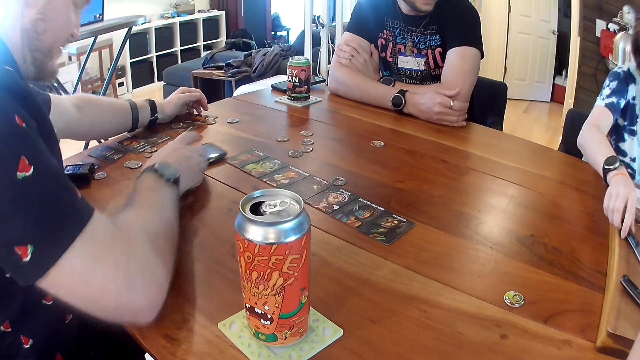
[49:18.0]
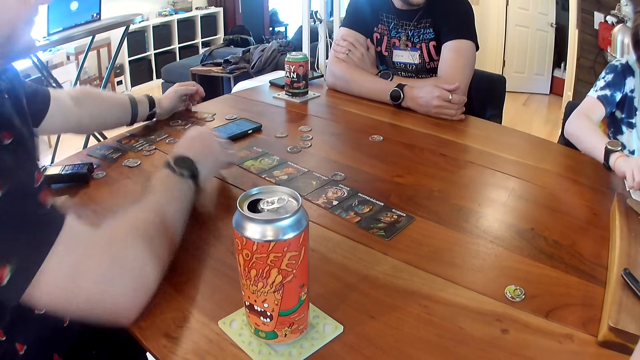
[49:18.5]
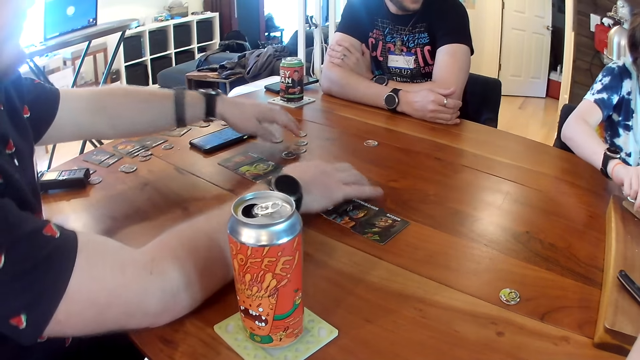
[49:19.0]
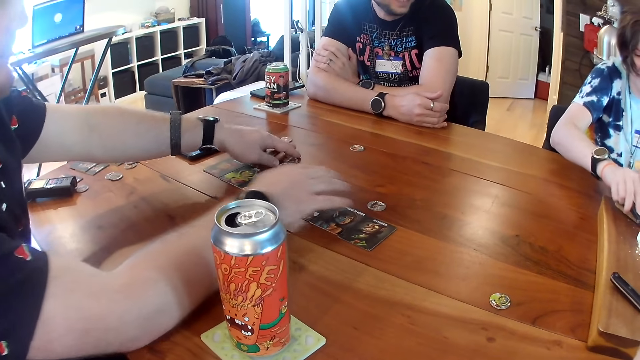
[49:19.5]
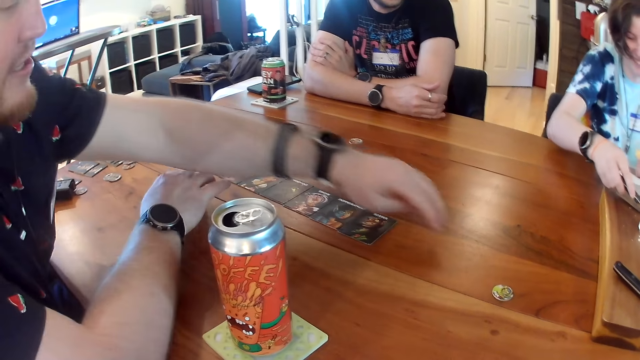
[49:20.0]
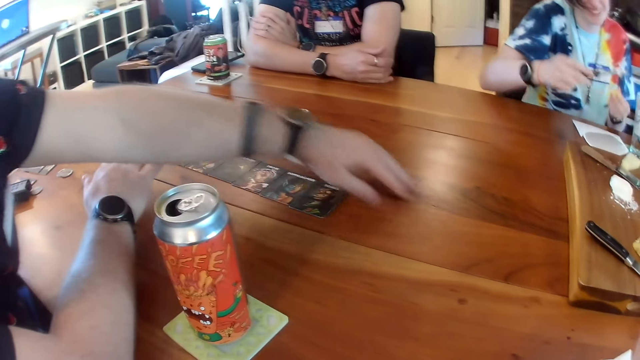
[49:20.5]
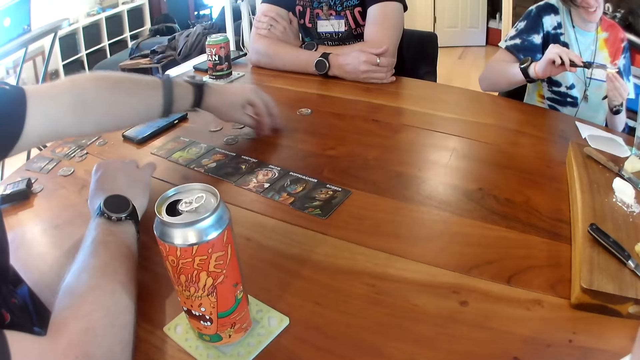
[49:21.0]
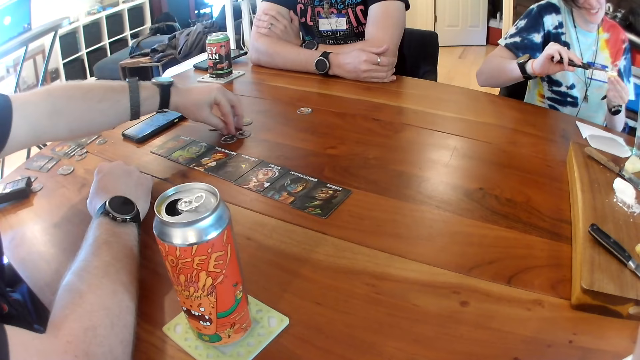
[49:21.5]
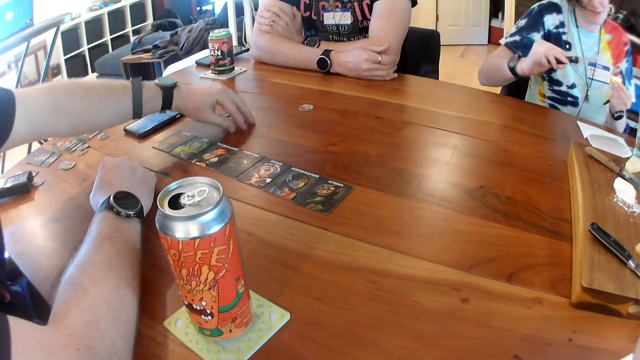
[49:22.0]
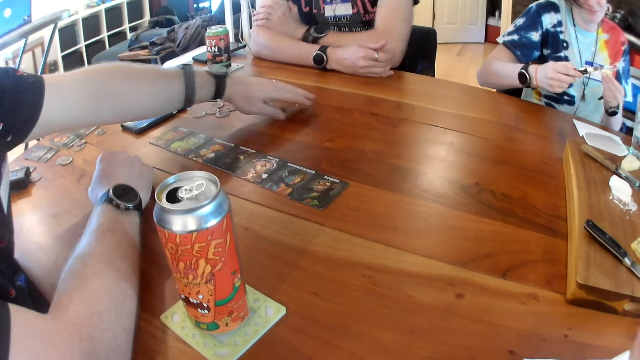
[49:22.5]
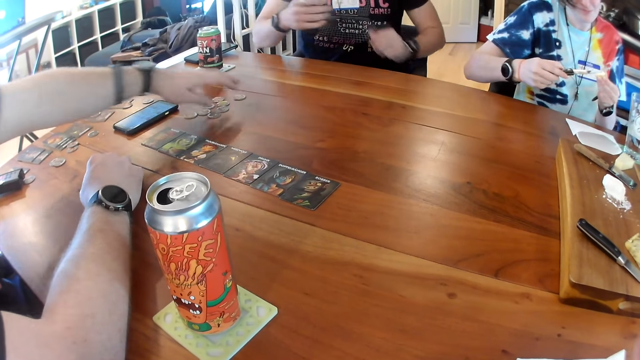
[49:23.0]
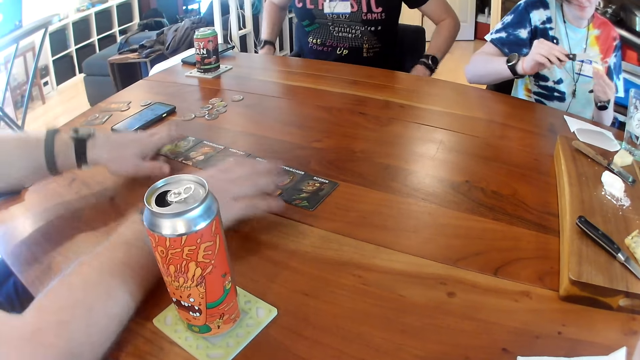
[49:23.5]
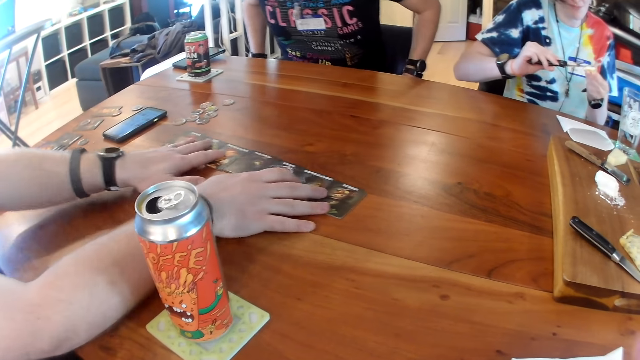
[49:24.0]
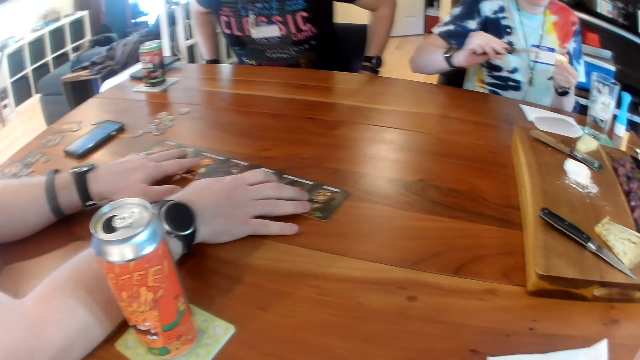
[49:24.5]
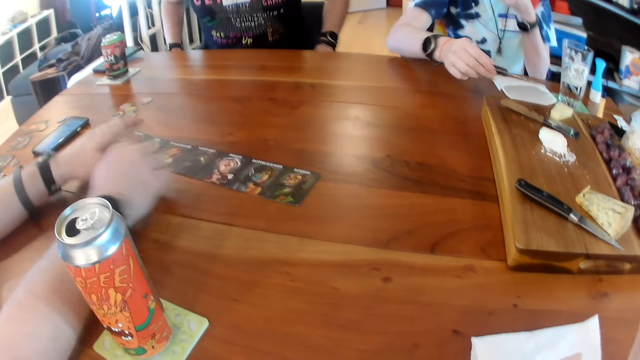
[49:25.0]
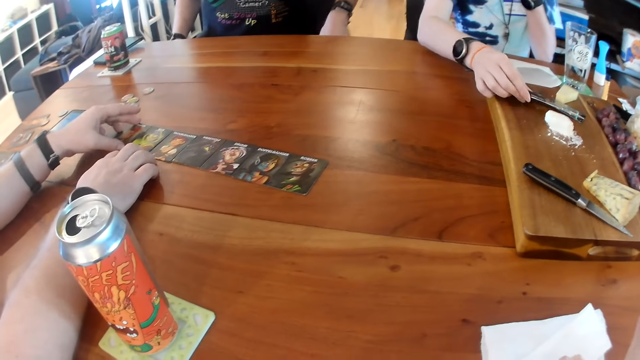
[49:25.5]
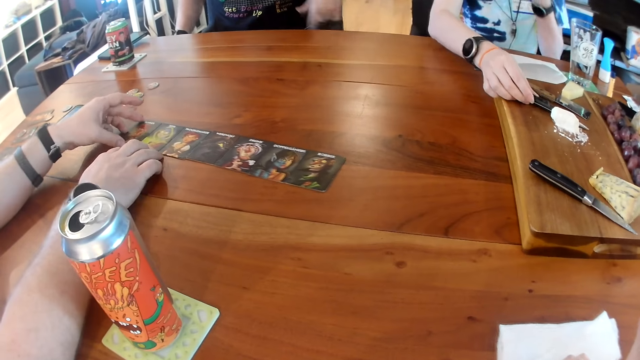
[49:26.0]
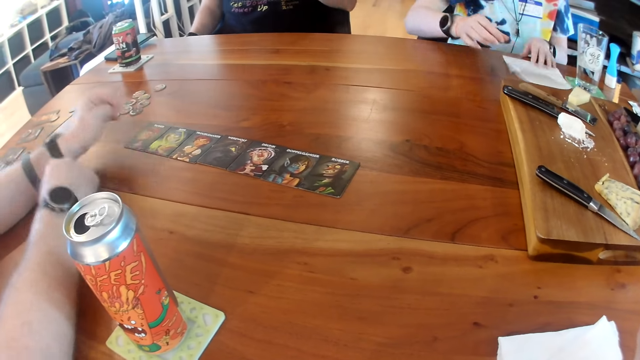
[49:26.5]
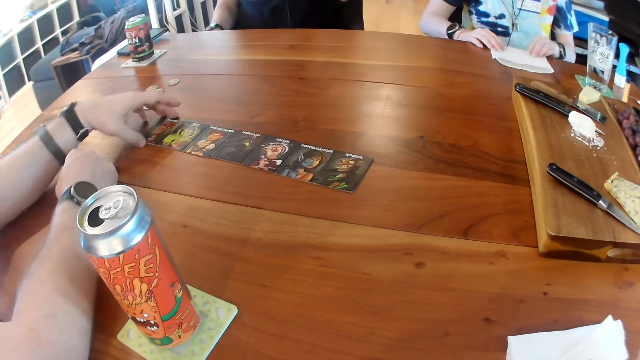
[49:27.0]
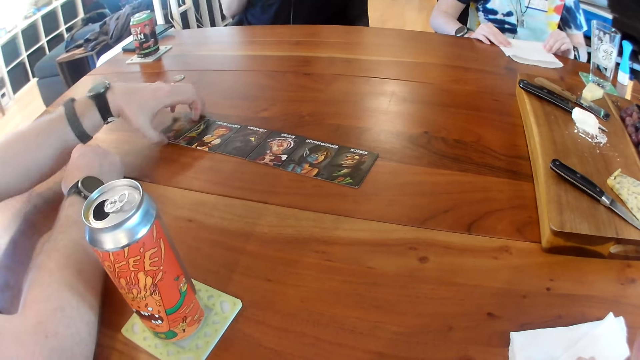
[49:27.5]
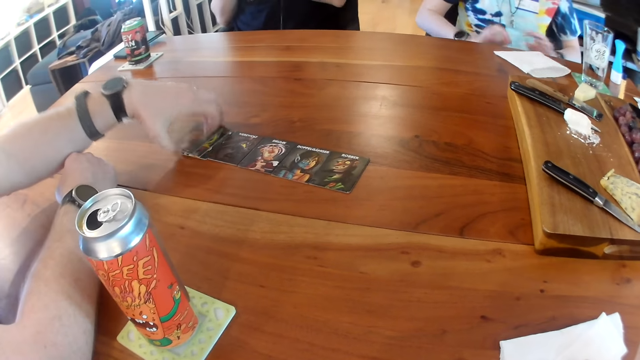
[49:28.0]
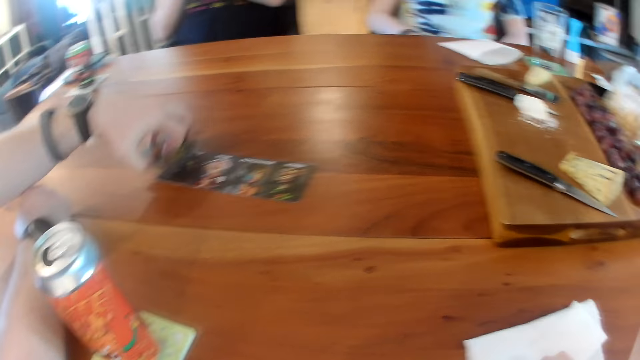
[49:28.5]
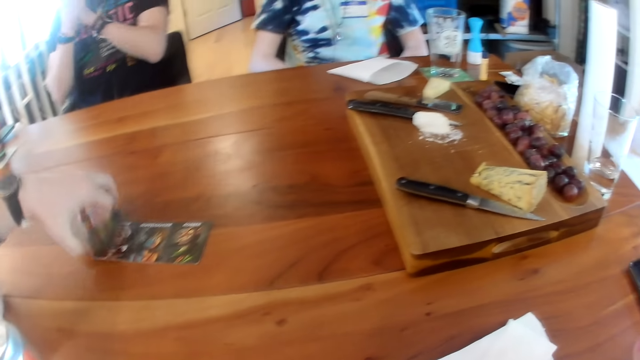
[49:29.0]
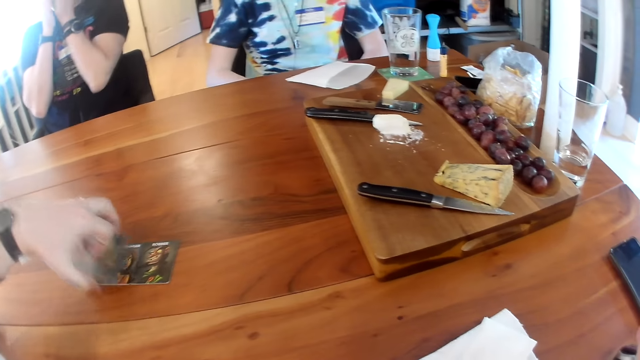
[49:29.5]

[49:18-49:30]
A man places his left hand on his right arm on the table. A woman picks up a knife from the tray on the table with her right hand. Another man moves the phone on the table with his right hand. The first man interacts with the woman. The other man moves some coins on the table with his right hand and moves some coins on the table with his left hand. He moves some coins on the table with his left hand again. He converses with the camera wearer, converses with the woman and converses with the first man. The woman spreads cream on a cracker in her left hand with the knife in her right hand. The other man arranges the cards on the table. He moves some coins on the table with his left hand. He moves the cards on the table with both hands. The first man adjusts in his chair. The woman eats the cracker in her left hand. The woman drops the knife on the tray on the table with her right hand. The other man moves a card on the table with his left hand. The woman holds the piece of paper towel on the table with her left hand. The first man interacts with the other man. The woman holds the piece of paper towel on the table with both hands. The other man stacks the cards on the table together with his left hand.

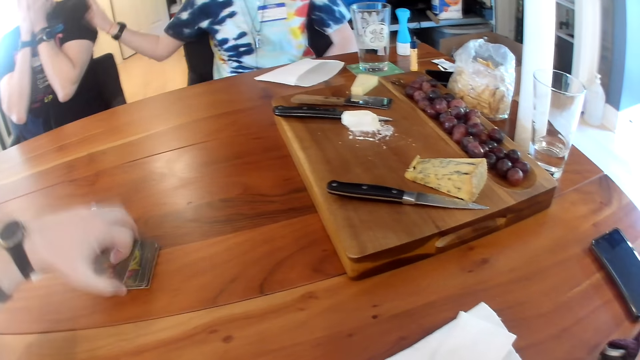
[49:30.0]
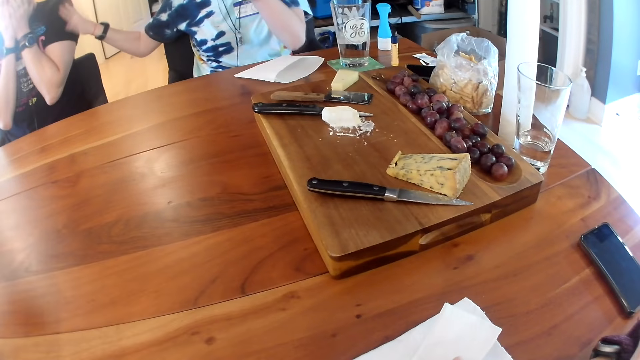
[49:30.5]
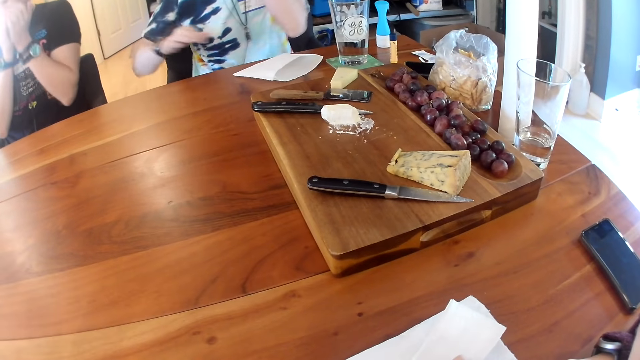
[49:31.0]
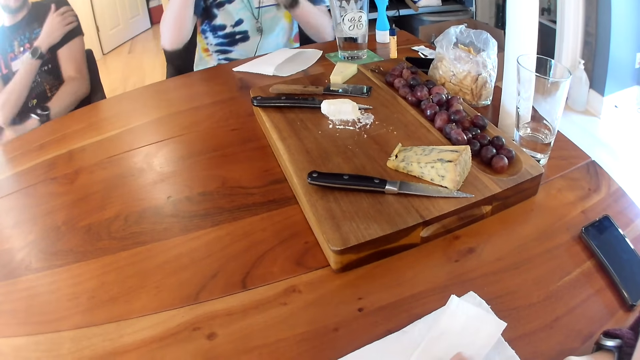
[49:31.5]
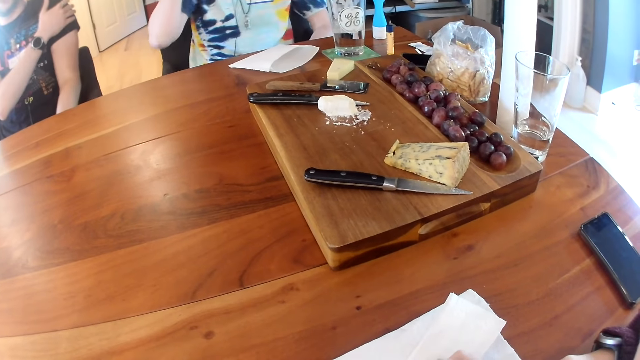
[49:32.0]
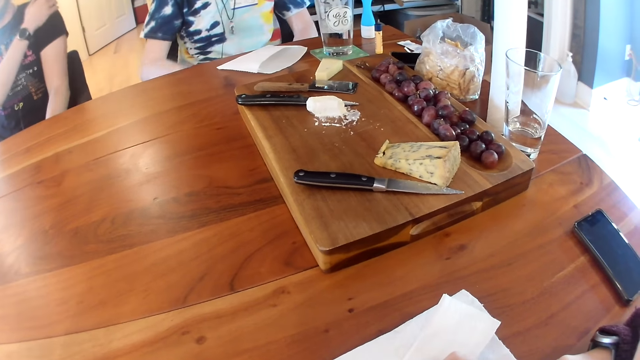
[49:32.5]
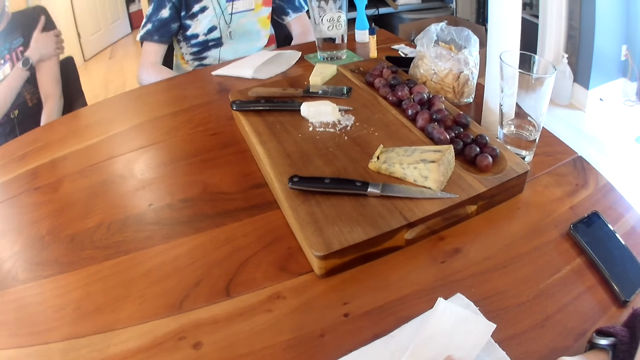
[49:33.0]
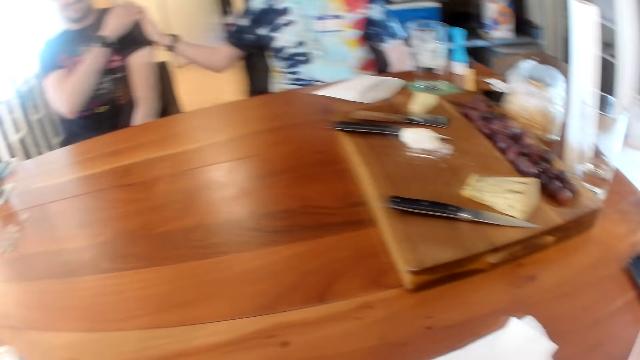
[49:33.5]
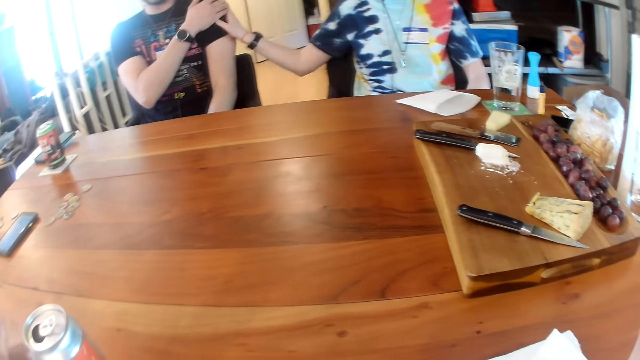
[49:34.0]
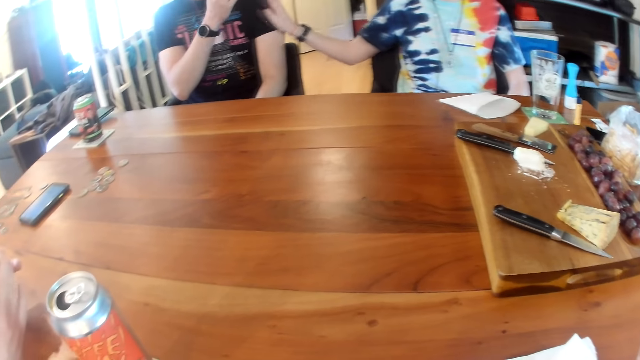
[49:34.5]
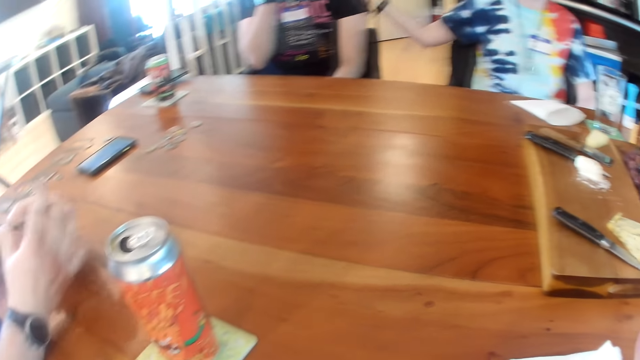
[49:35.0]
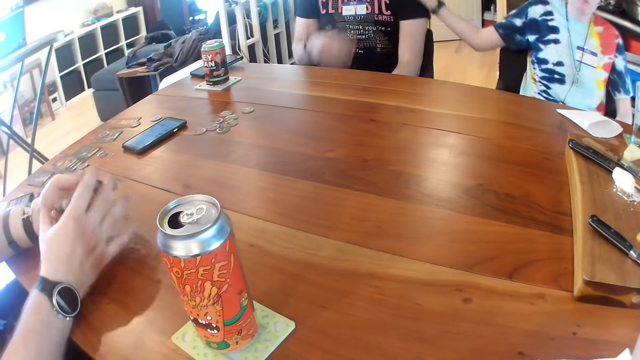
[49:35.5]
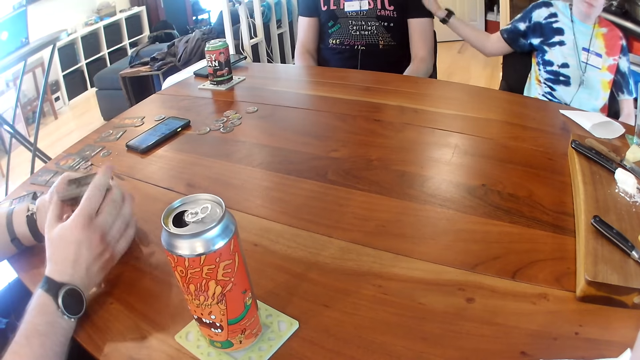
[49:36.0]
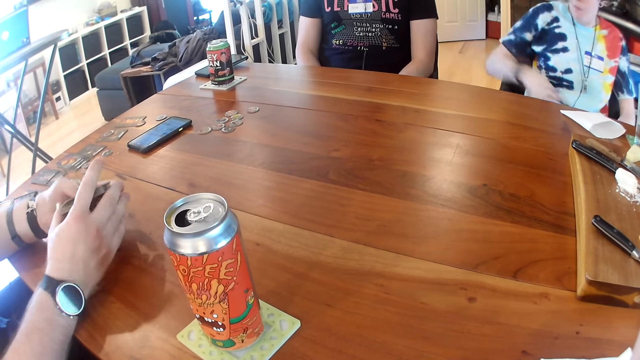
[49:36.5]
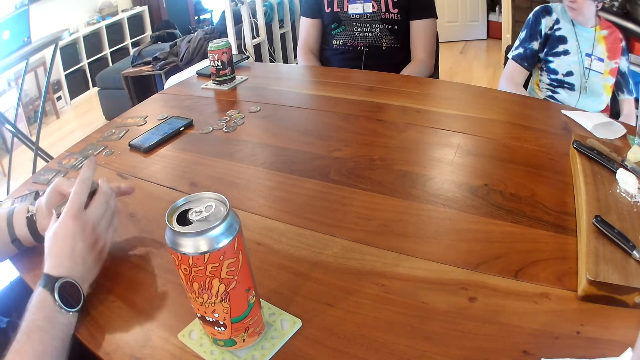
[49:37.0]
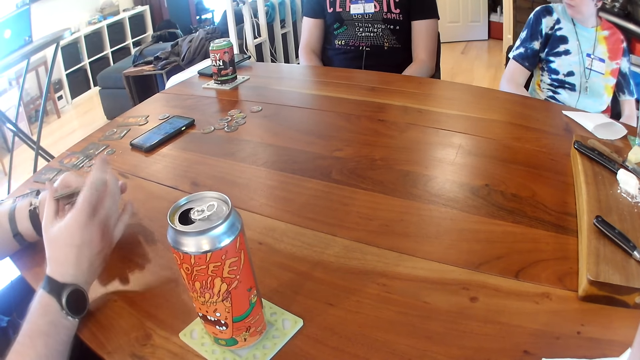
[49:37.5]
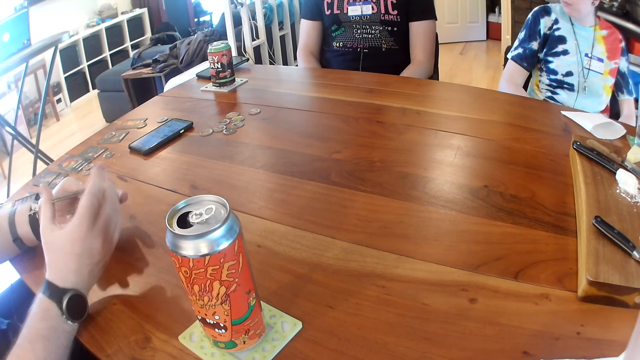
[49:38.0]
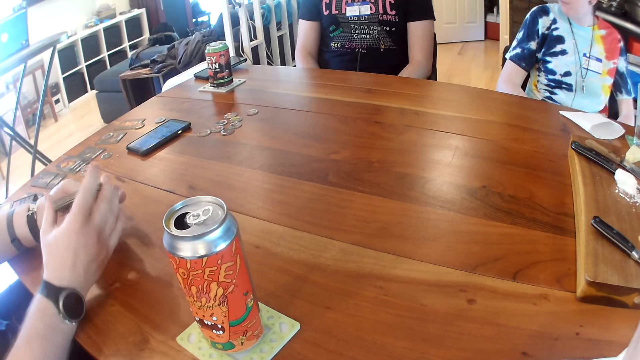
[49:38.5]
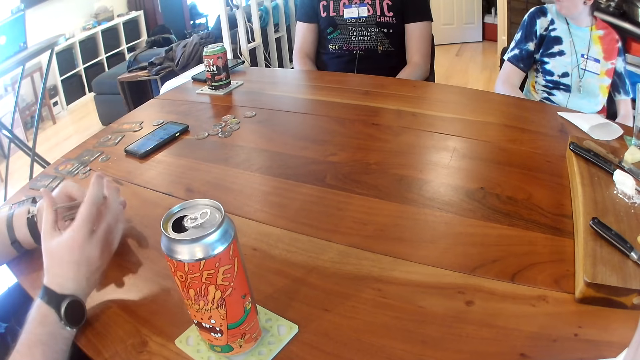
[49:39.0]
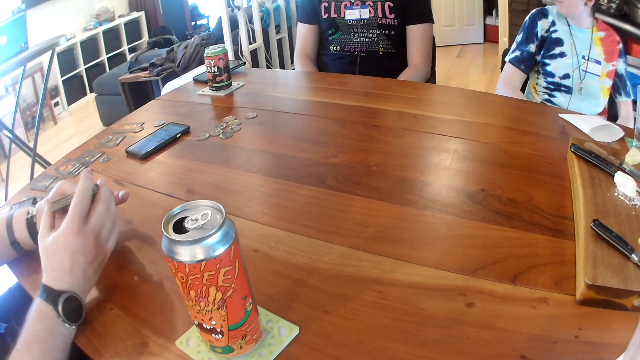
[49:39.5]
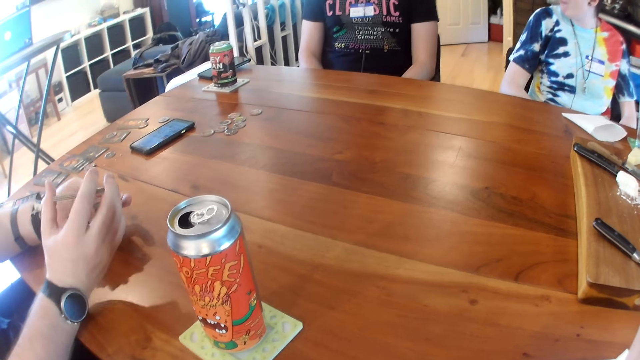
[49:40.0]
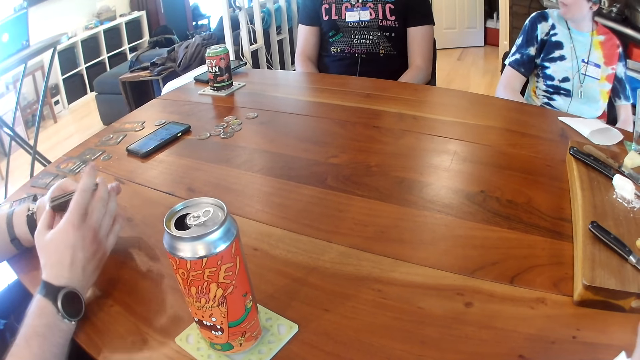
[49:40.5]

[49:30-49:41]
A woman taps the arm of a man. The woman interacts with the man. The man covers his face with both hands. The man holds his left arm with his right hand. The woman rubs the arm of the man. Another man shuffles the cards with both hands. He converses with the camera wearer, converses with the woman and converses with the first man. The other man aligns the cards at hand.
